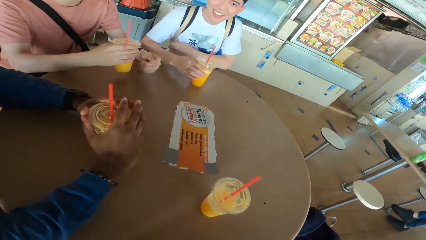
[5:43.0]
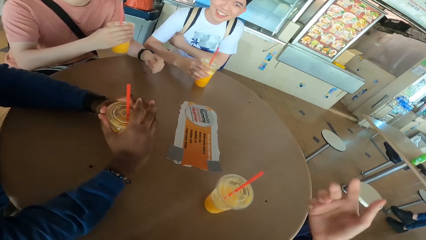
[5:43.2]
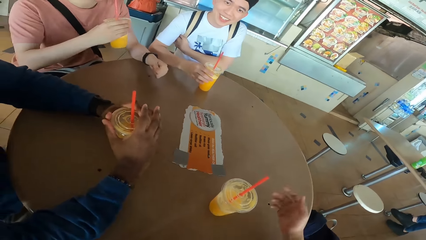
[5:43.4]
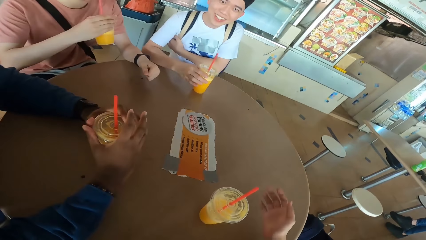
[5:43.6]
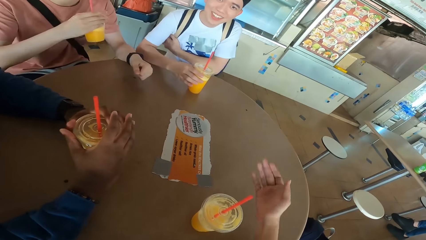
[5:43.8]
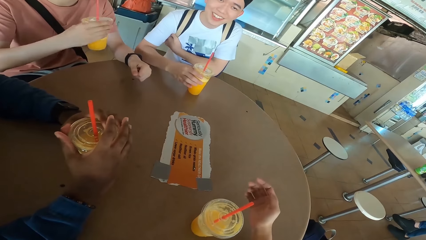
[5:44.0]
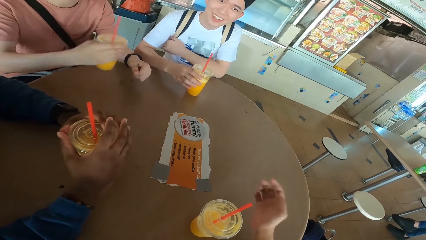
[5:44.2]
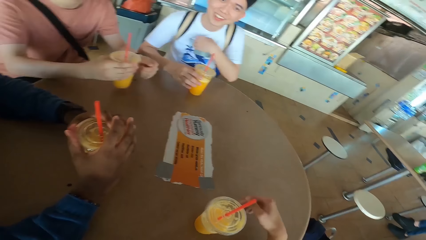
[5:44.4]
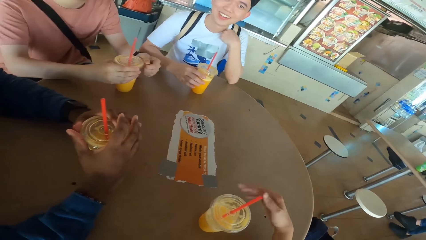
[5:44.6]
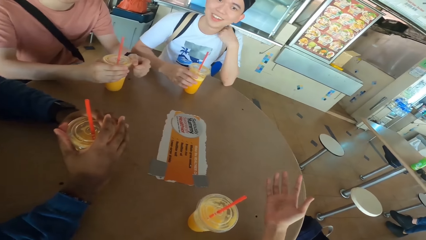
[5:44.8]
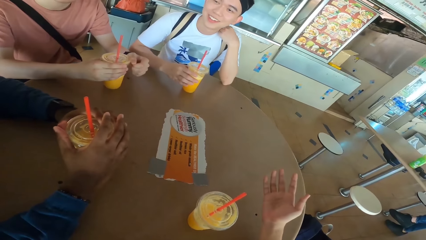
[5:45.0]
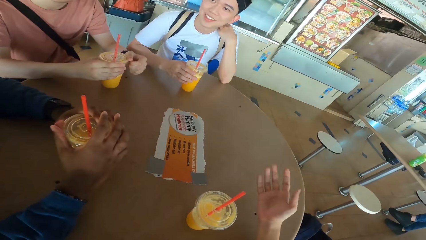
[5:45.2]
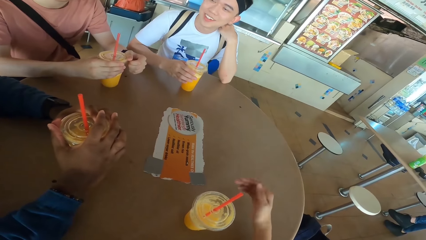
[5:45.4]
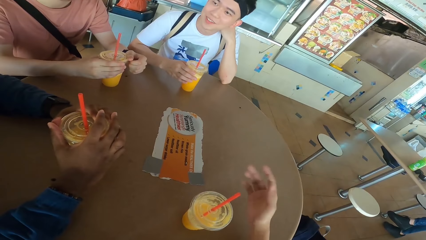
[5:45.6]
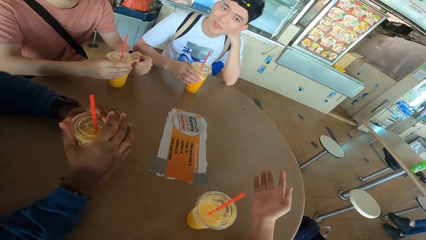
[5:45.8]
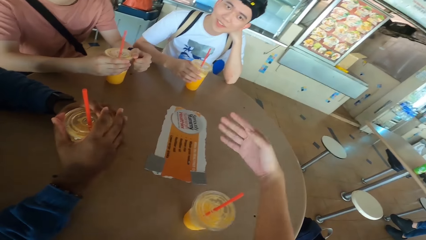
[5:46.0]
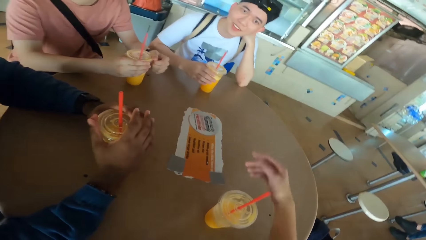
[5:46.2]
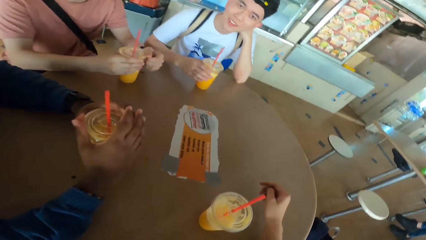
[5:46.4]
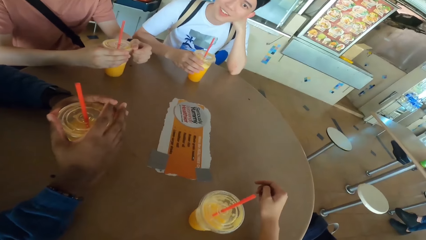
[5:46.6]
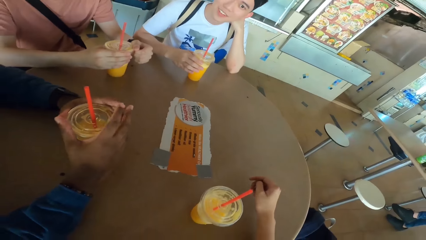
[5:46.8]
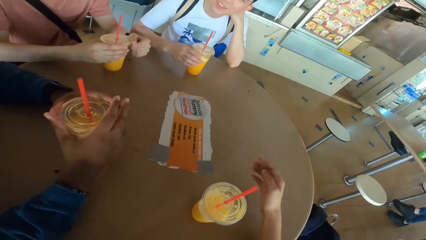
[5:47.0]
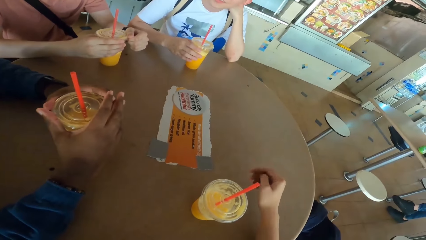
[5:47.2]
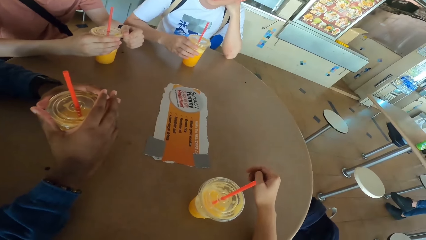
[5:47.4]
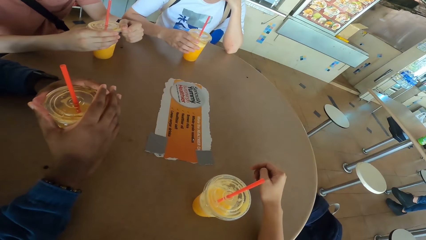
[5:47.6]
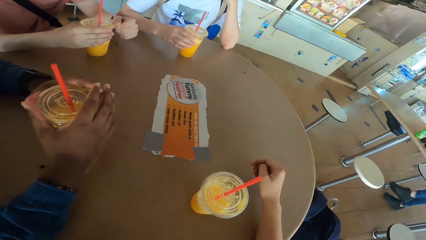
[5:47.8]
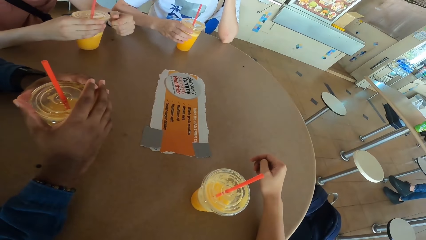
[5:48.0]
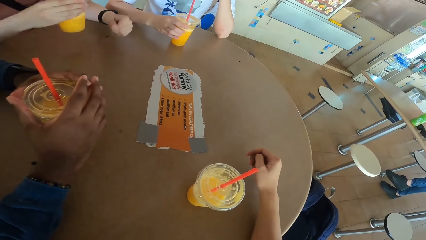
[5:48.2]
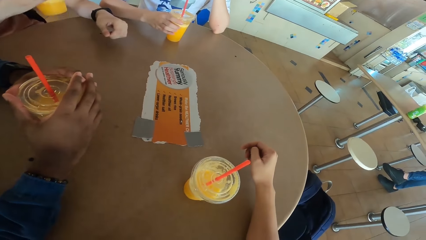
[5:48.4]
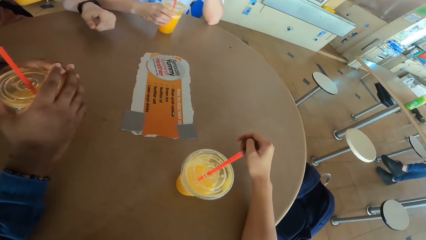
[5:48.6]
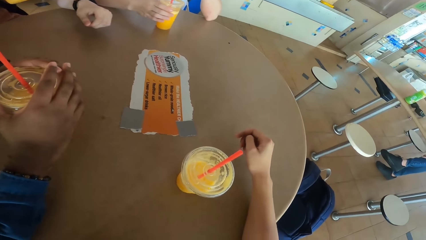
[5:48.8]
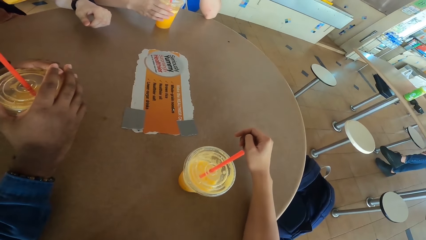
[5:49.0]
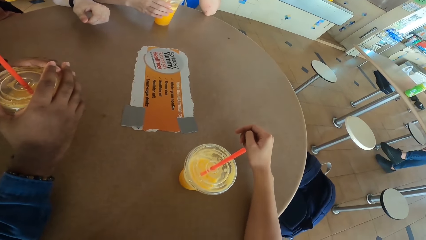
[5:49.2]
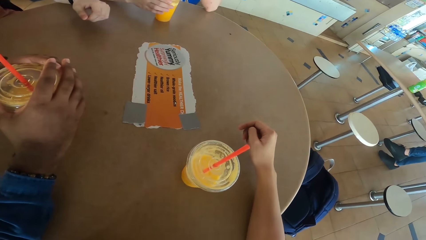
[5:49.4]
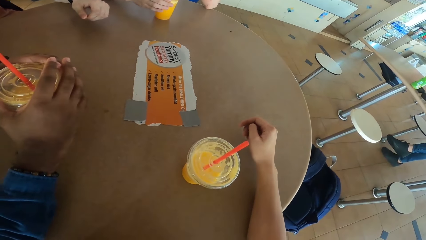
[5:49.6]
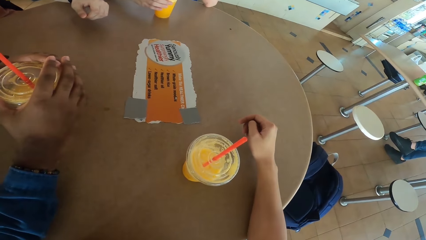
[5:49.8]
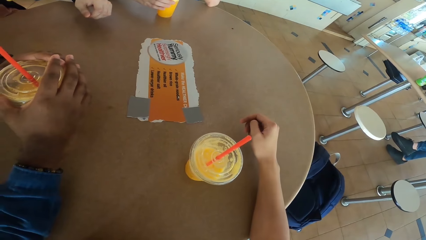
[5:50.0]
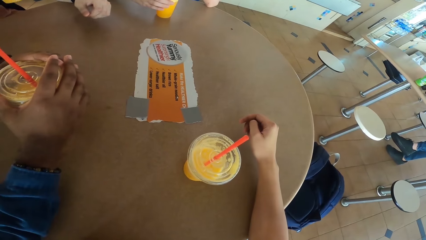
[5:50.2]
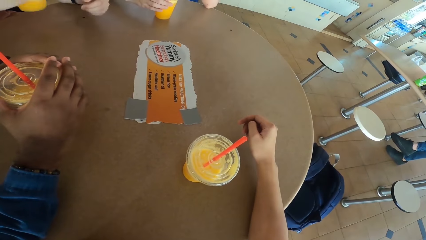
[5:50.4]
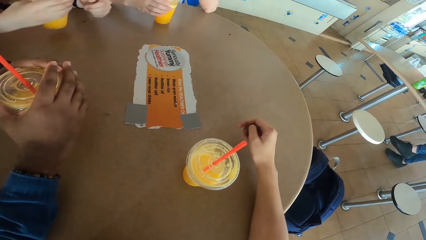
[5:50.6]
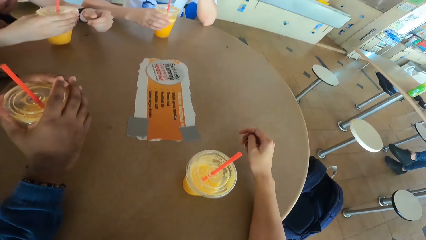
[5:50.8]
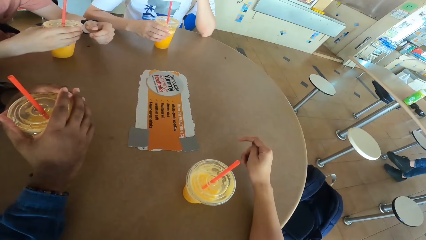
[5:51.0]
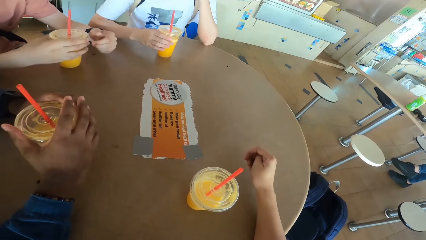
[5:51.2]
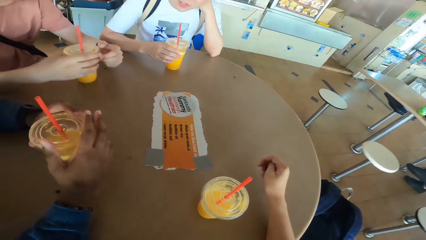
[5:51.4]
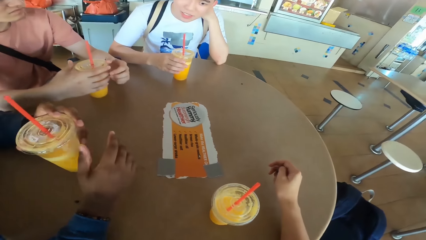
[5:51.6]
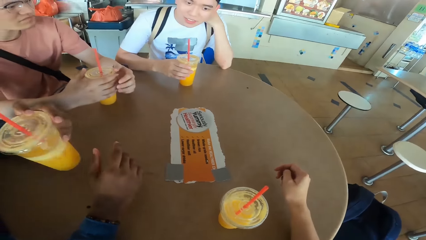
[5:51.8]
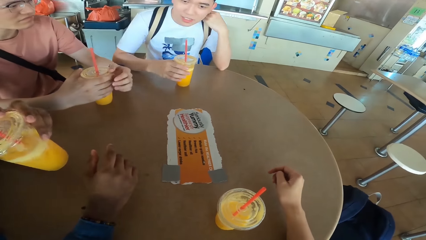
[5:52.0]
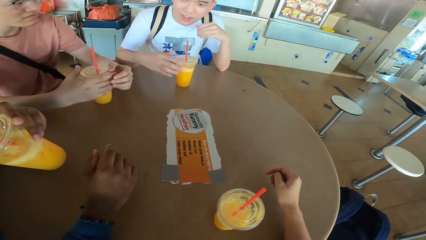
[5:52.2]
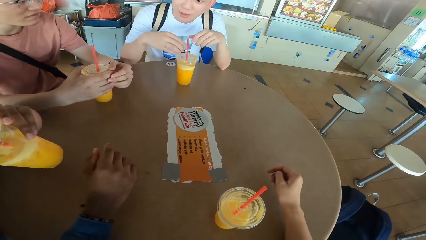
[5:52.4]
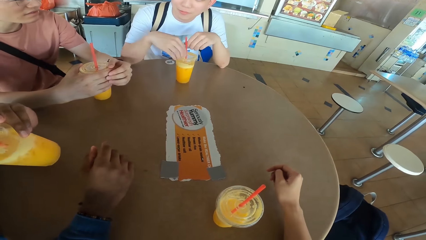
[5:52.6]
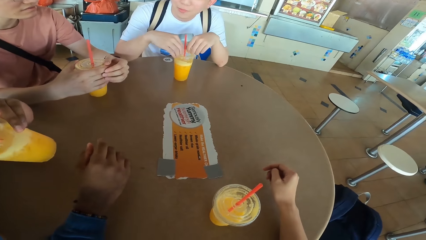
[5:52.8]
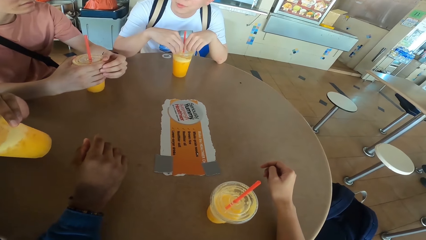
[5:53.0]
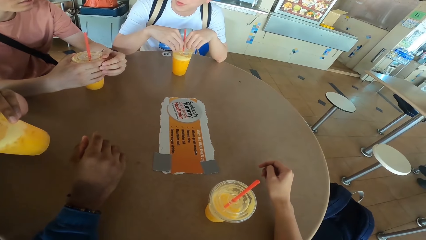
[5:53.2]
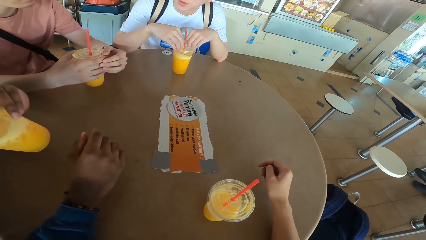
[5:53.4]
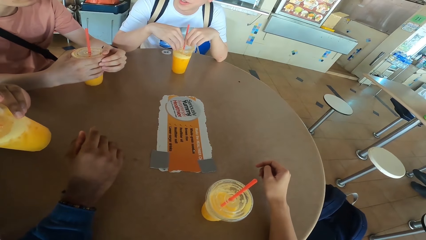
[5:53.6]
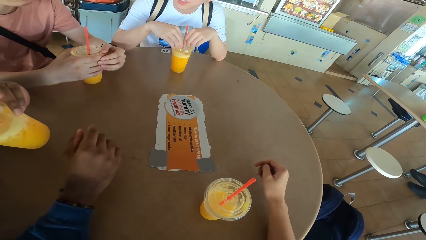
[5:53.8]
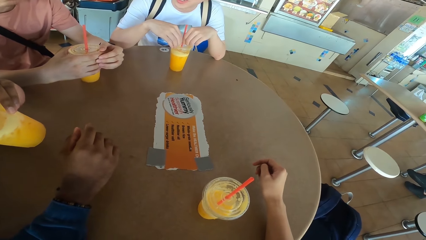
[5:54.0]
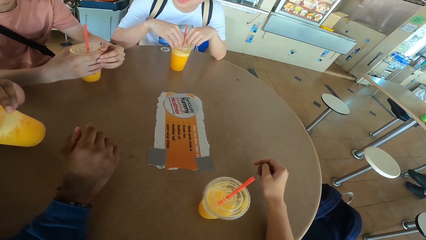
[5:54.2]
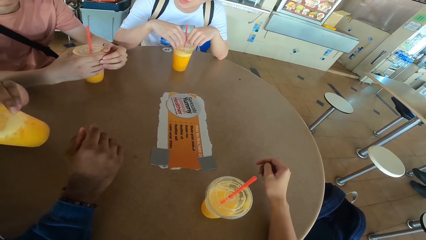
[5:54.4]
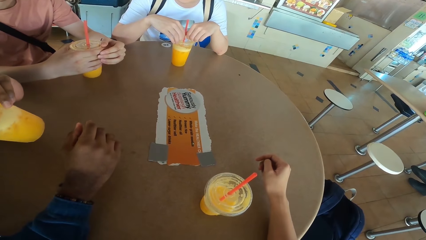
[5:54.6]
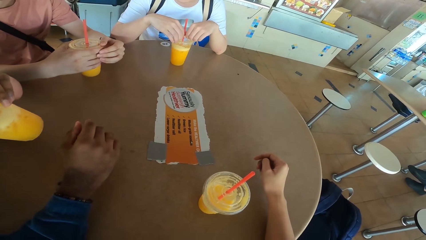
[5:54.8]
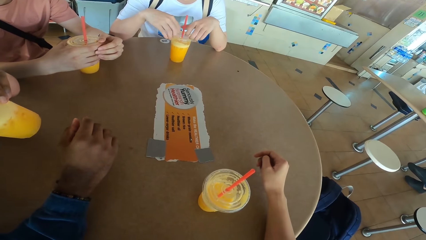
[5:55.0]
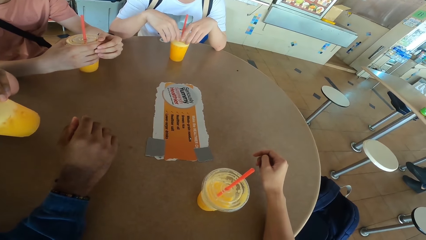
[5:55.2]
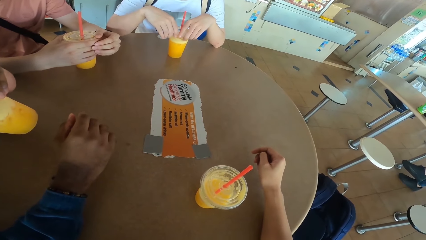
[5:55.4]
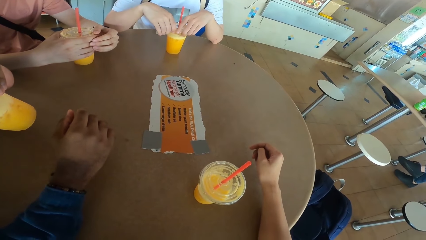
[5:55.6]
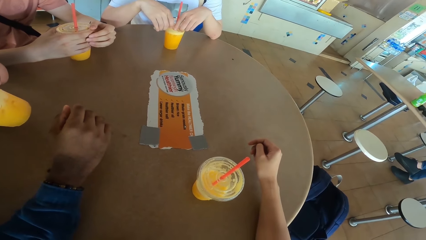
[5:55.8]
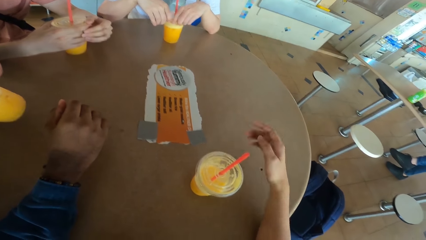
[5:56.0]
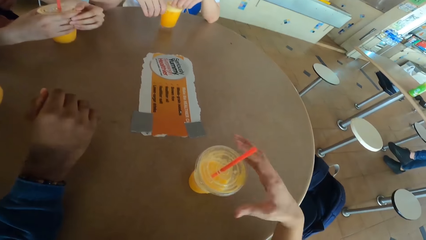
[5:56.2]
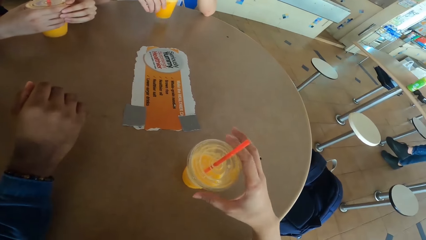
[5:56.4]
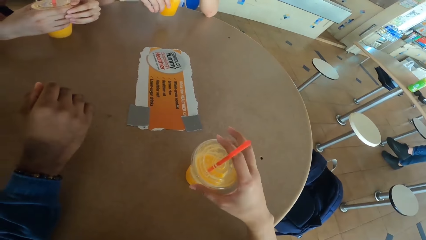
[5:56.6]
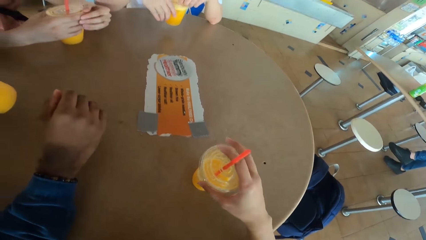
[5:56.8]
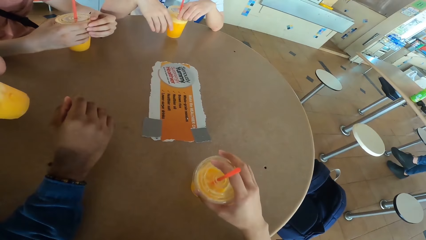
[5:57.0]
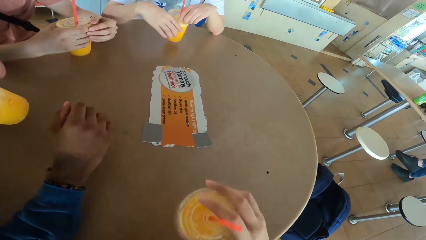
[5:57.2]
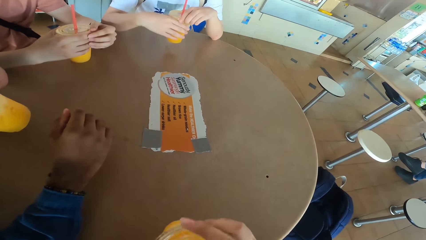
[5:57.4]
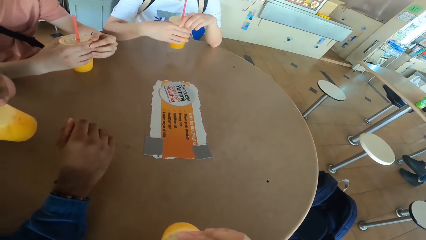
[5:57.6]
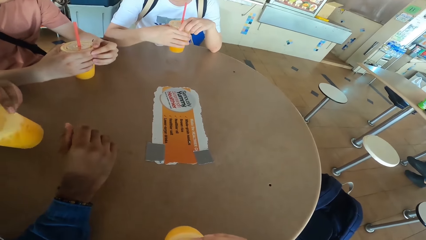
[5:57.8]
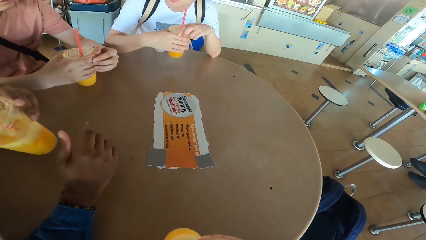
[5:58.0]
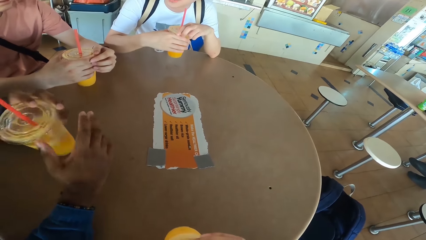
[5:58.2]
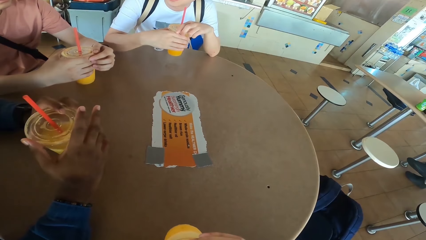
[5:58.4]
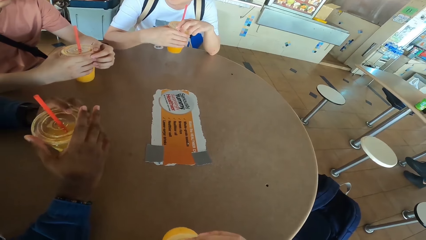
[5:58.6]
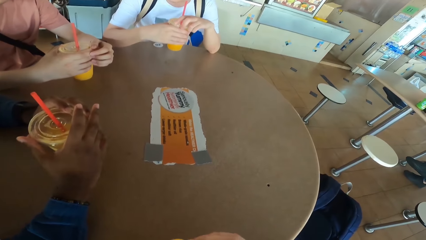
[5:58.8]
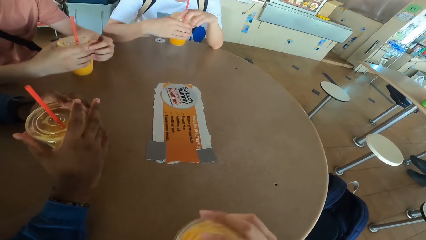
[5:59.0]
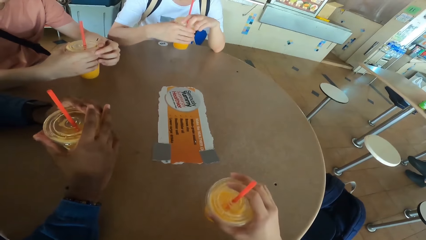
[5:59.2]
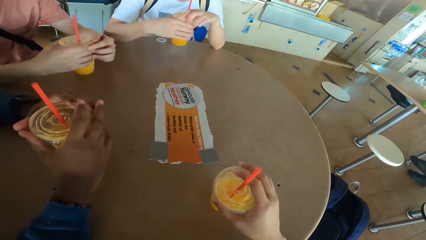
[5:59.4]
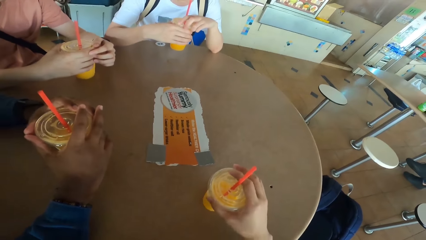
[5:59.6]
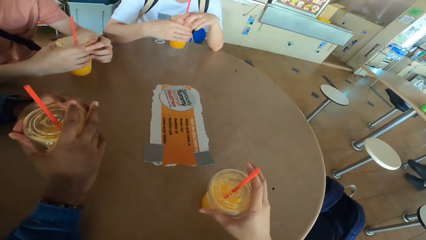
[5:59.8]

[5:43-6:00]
A man scratches himself. Another man sips juice from the can. The camera wearer puts down his hand. The other man places a juice can on the table. He places the juice can on the table again. The first man puts his hand on the shoulder. The camera wearer converses with the first man. He gestures with his hand. The second man lifts a juice can from the table, sips juice from the can and places the juice can on the table. A third man picks up a juice can from the table and sips juice from the can. The first man holds the straw and converses with the rest. The camera wearer picks up a juice can from the table and sips juice from the can. The third man places the juice can on the table.
